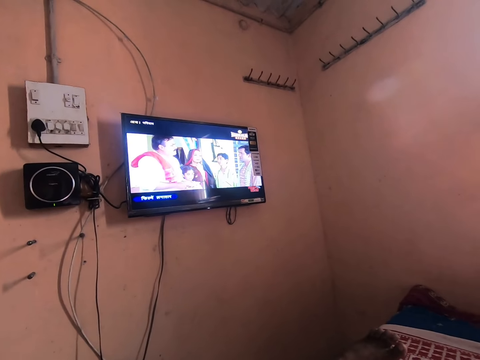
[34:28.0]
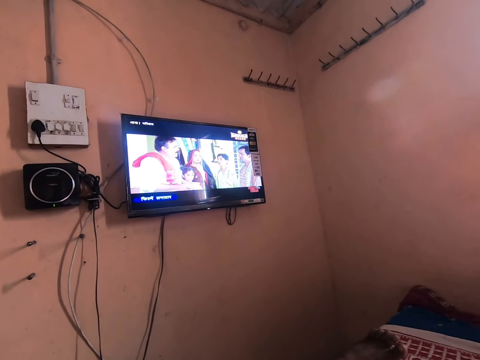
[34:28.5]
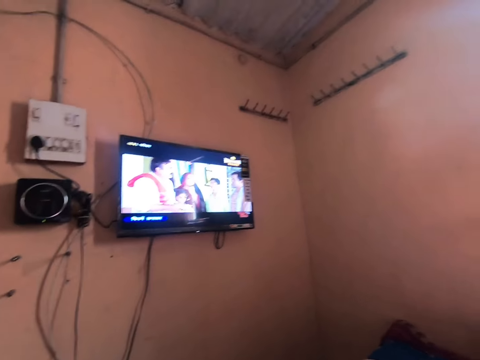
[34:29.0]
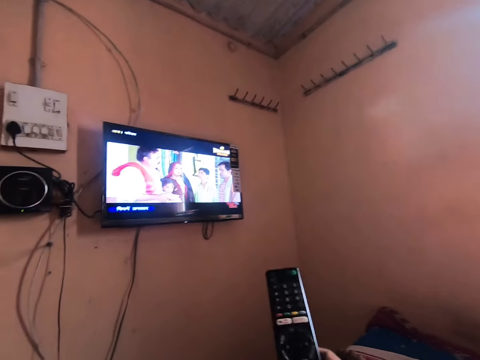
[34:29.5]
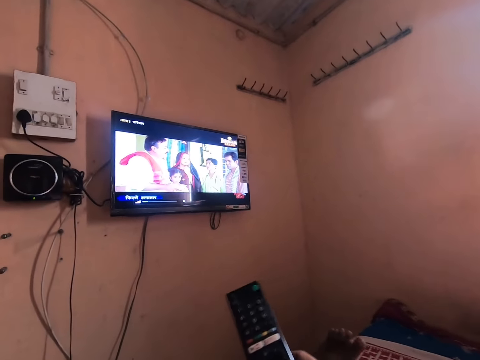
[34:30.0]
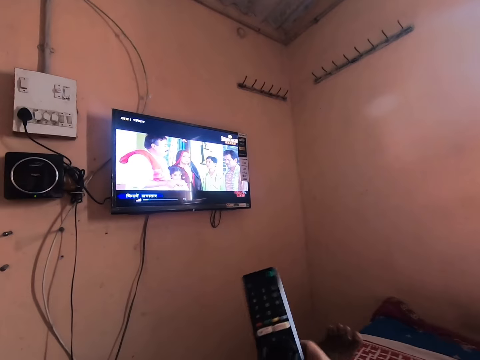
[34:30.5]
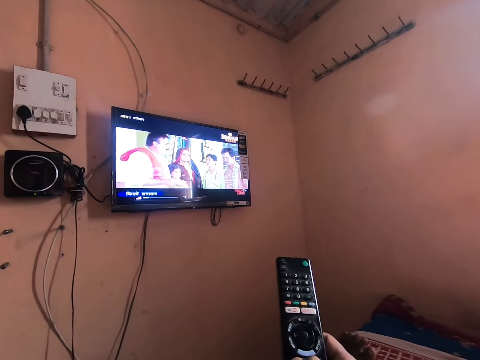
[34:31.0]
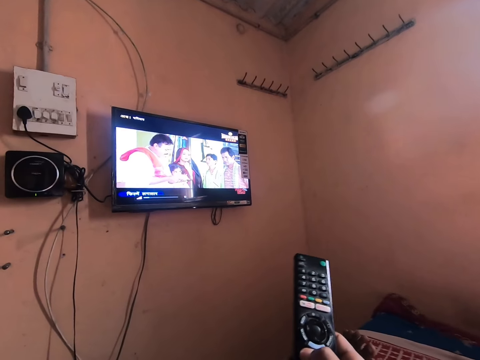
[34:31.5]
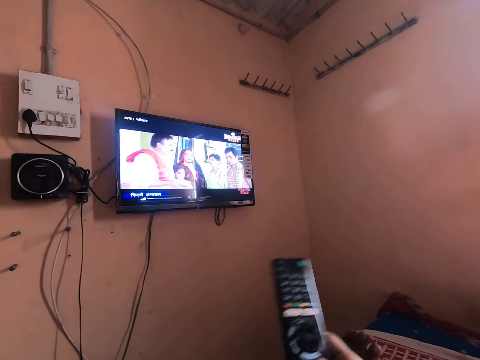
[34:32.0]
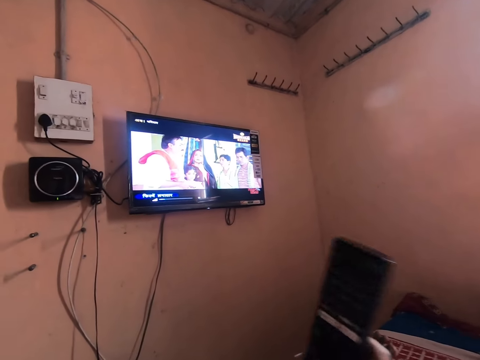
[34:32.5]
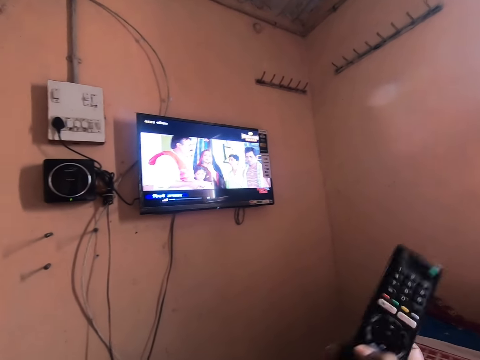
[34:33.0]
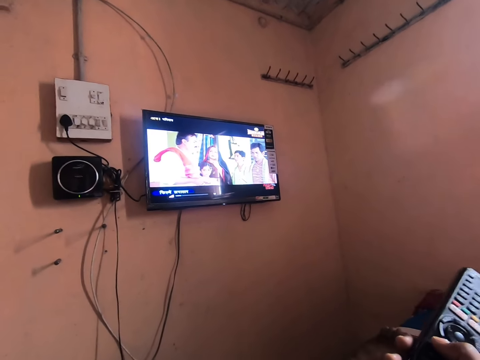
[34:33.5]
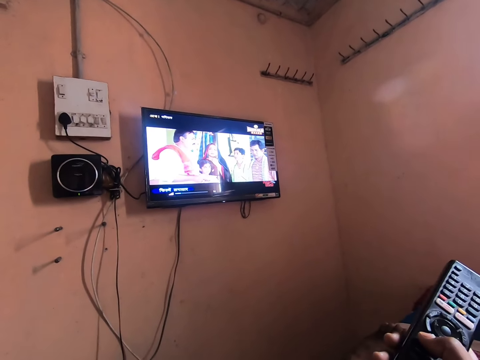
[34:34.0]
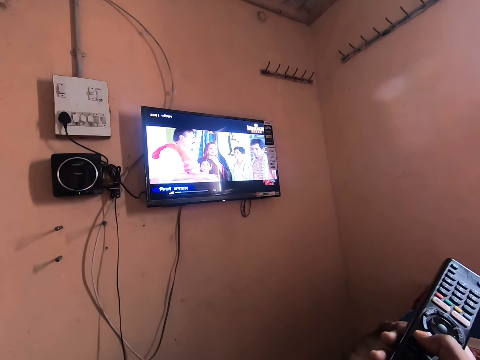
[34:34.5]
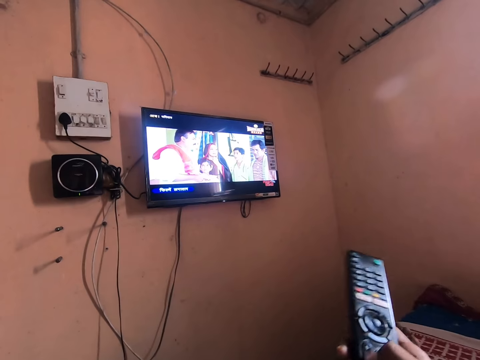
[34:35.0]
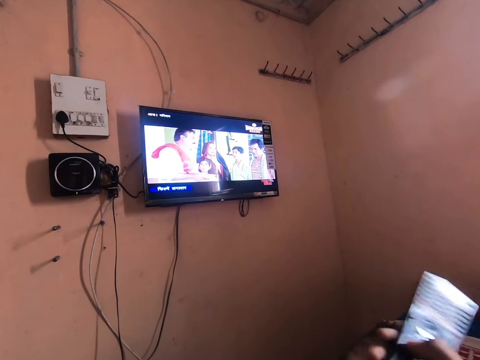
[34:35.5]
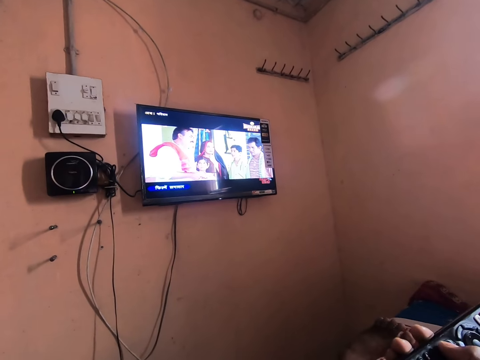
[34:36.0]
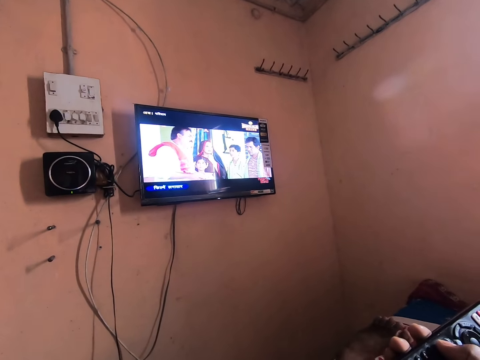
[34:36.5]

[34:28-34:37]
The camera wearer presses a remote controller with his right hand.

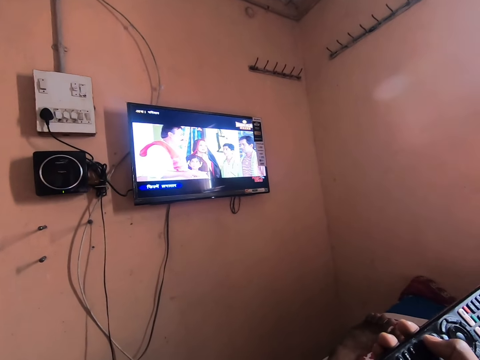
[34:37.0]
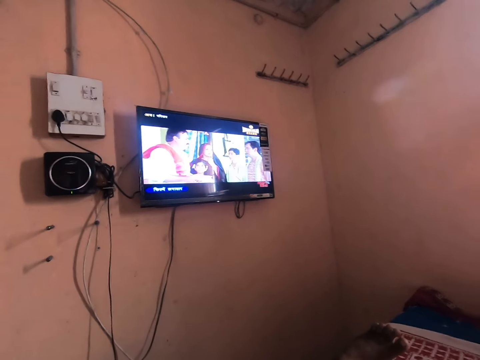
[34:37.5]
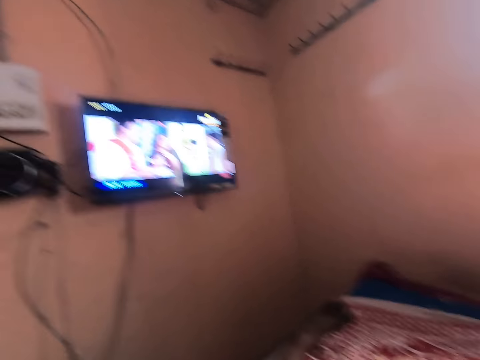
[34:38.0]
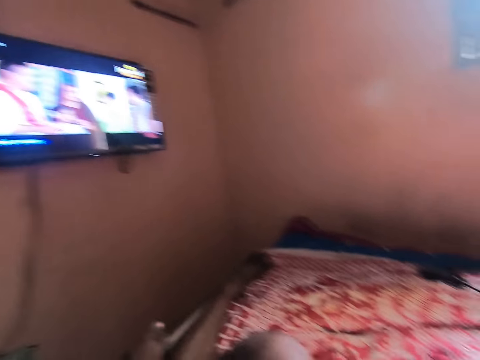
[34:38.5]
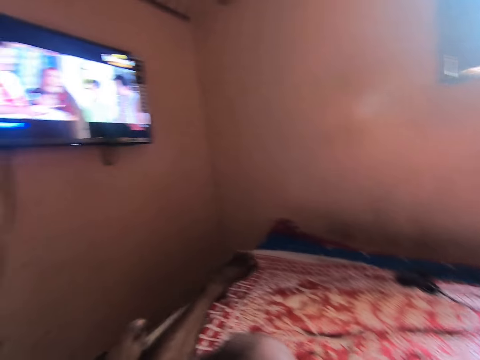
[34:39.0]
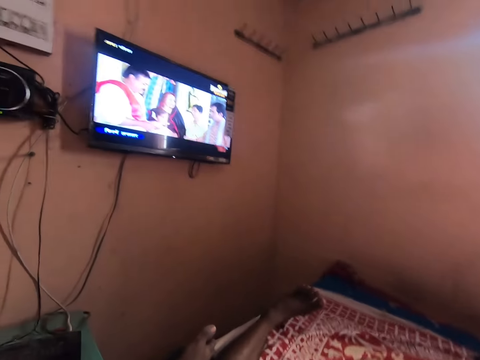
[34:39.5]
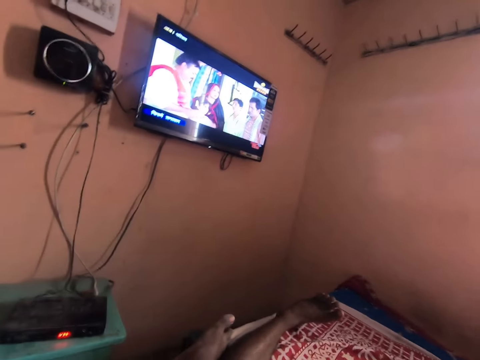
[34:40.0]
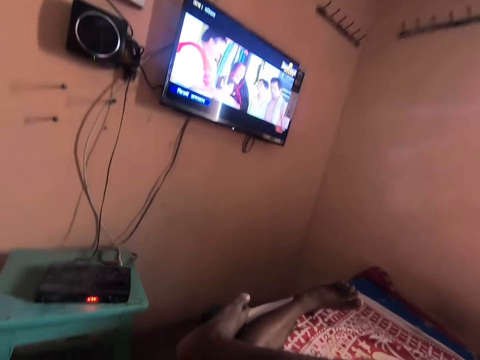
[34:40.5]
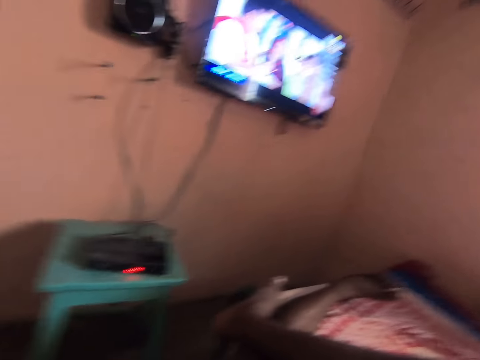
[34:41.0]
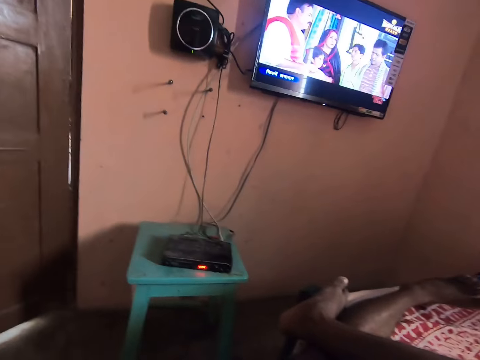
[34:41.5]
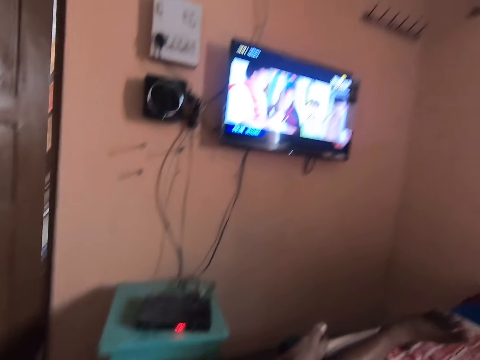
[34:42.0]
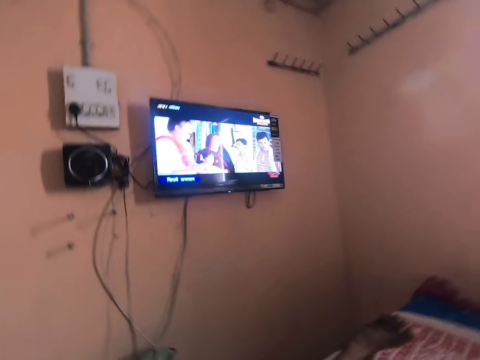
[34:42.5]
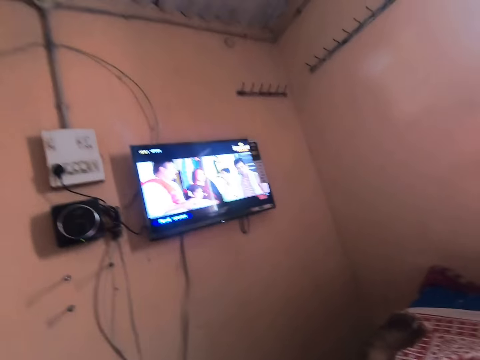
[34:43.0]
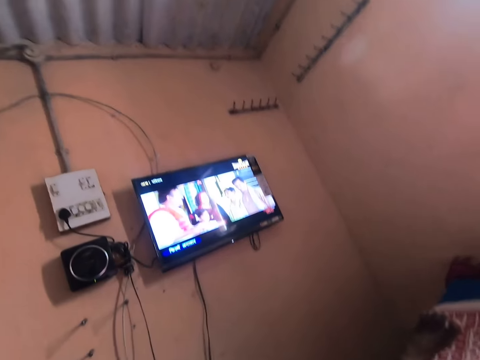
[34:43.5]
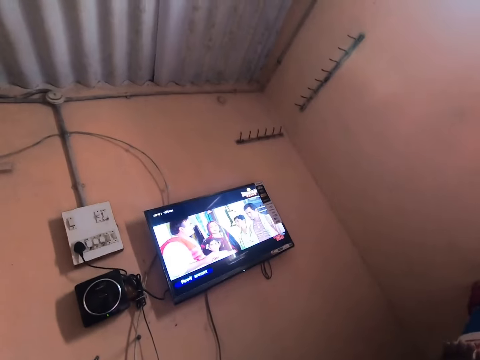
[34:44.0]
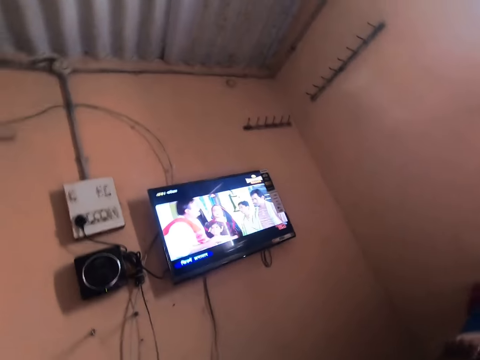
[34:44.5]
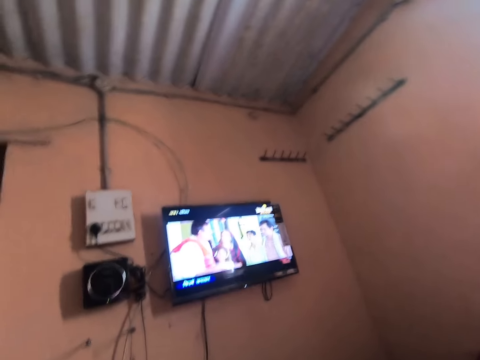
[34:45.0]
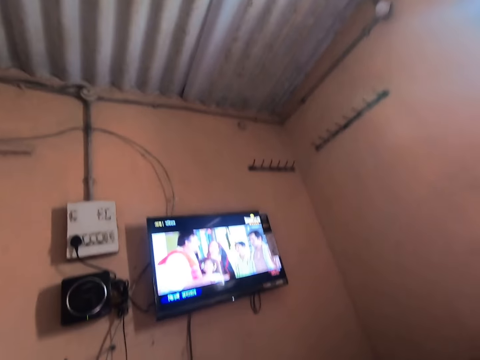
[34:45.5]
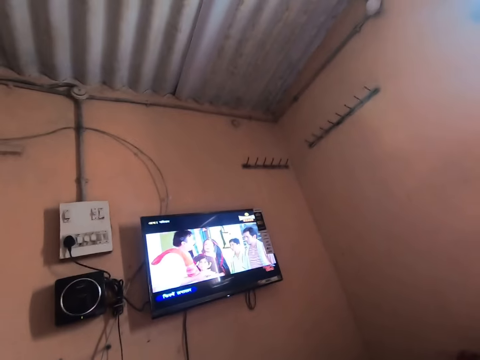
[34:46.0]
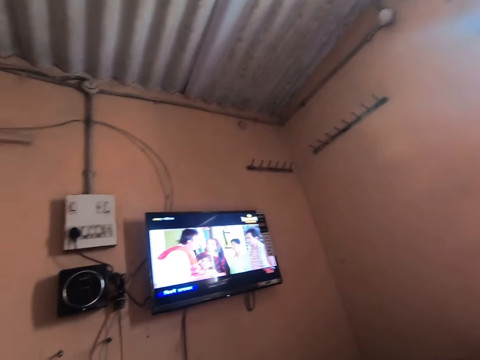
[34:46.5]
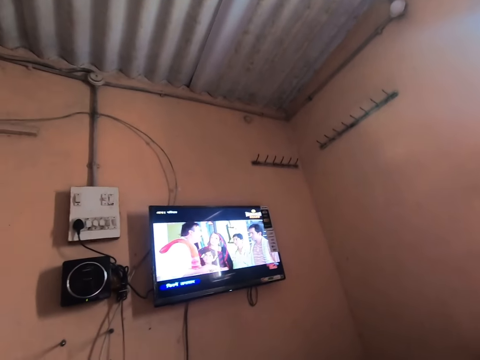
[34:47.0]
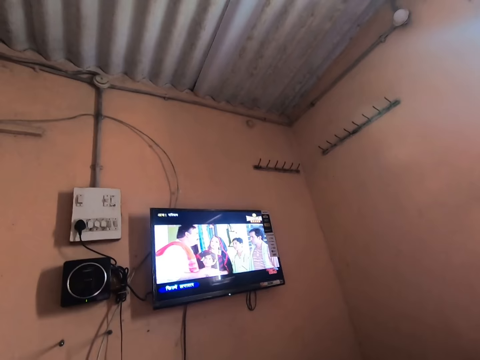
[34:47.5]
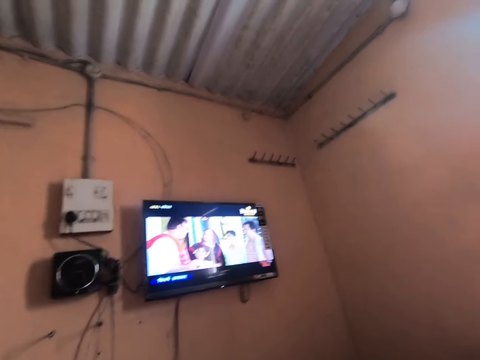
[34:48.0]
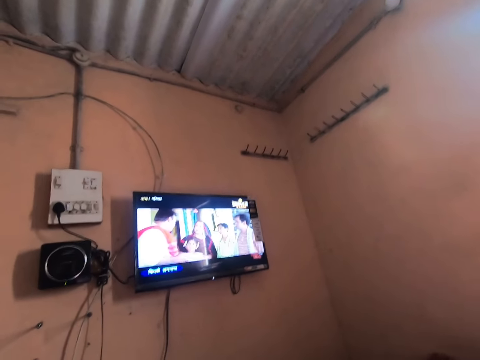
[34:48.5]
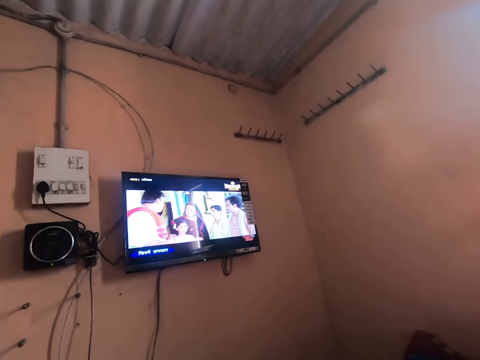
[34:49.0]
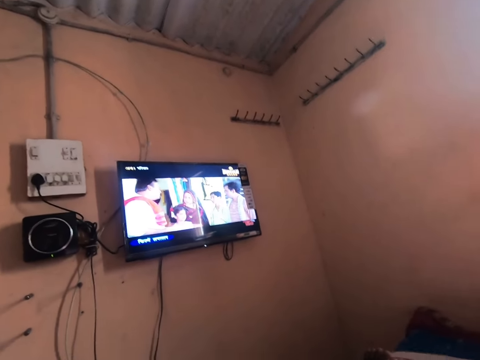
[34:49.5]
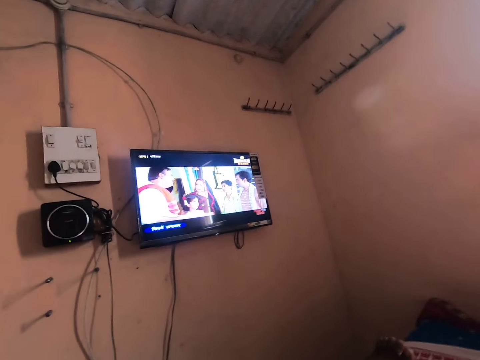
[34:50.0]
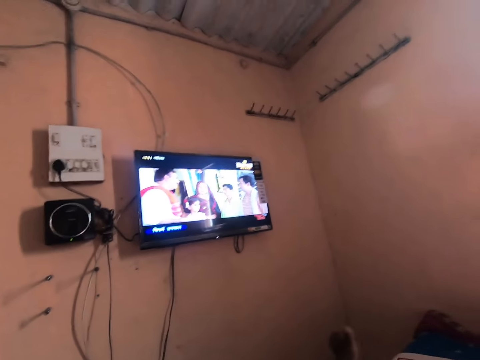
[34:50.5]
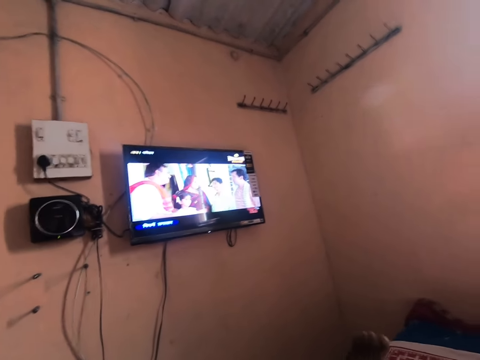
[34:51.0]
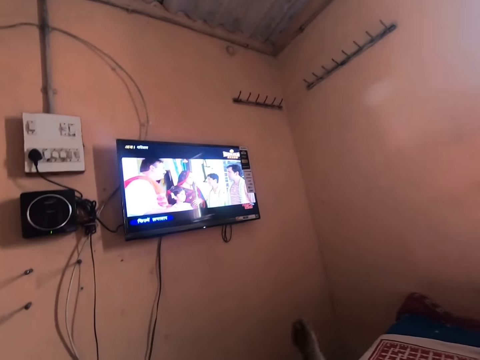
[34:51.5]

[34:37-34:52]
The camera wearer looks around. They watch the movie on the TV.
